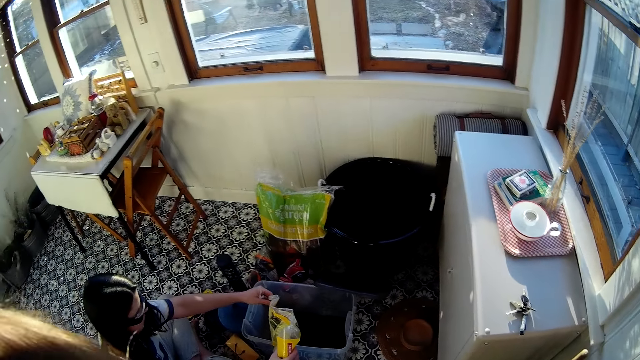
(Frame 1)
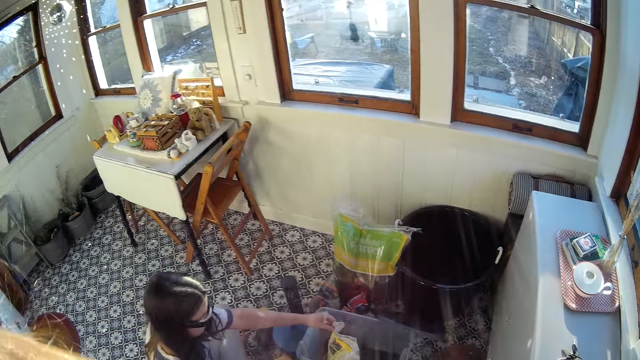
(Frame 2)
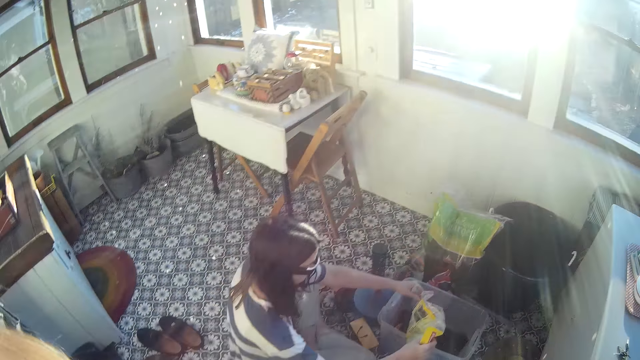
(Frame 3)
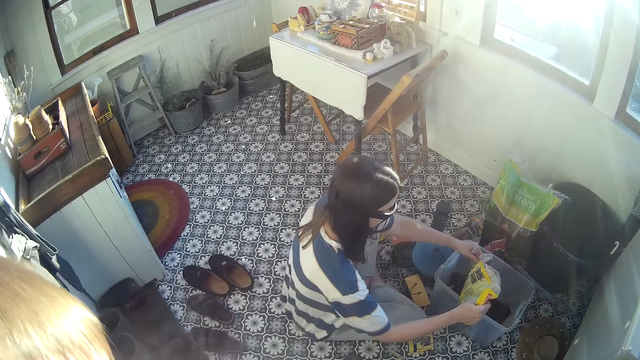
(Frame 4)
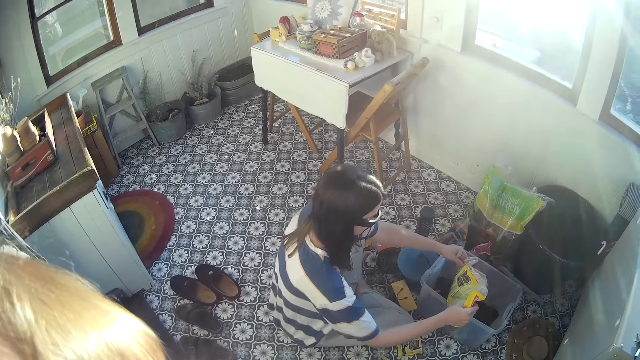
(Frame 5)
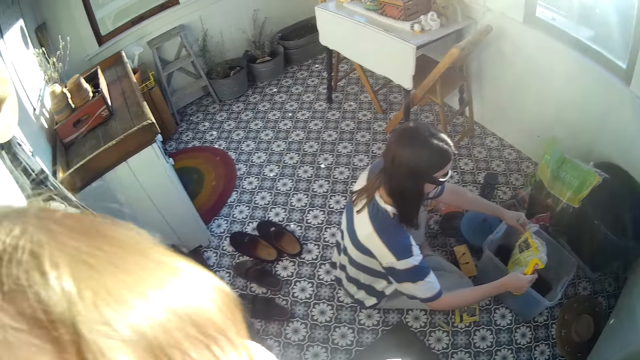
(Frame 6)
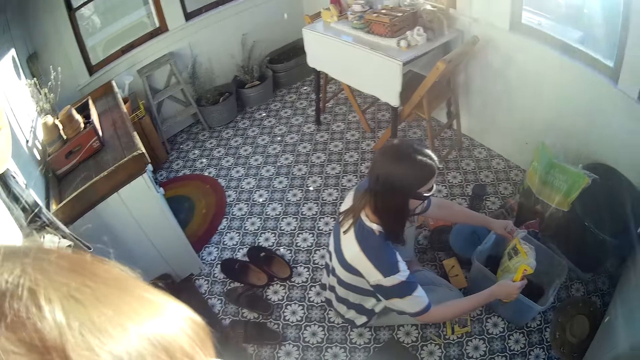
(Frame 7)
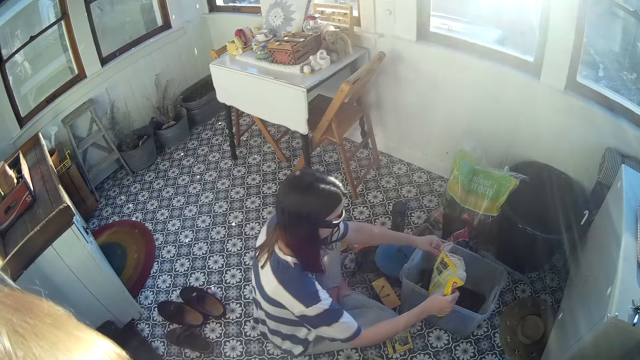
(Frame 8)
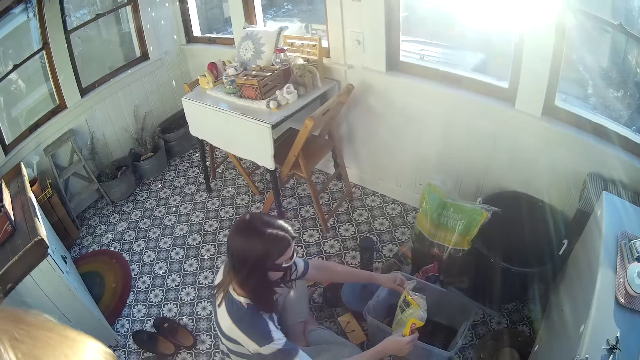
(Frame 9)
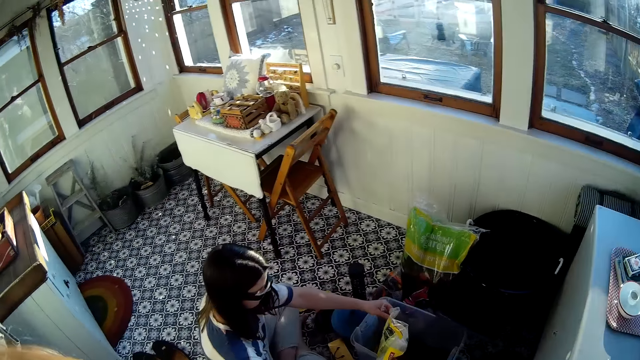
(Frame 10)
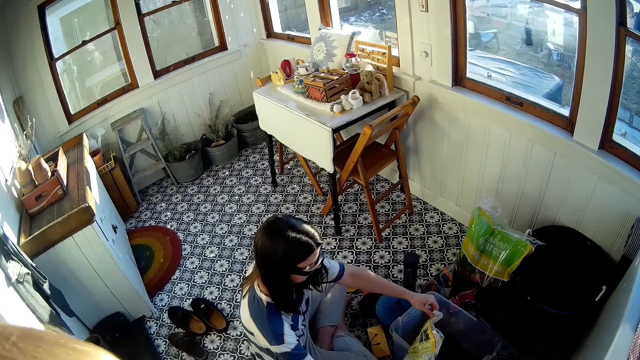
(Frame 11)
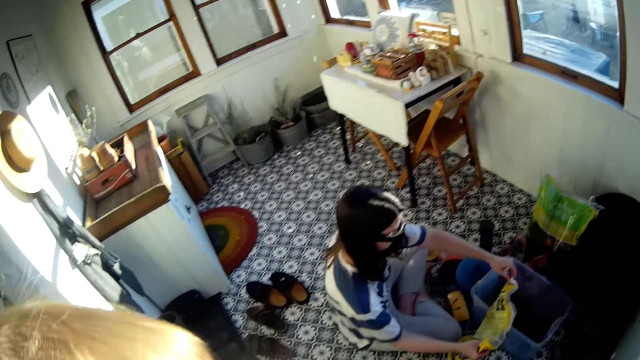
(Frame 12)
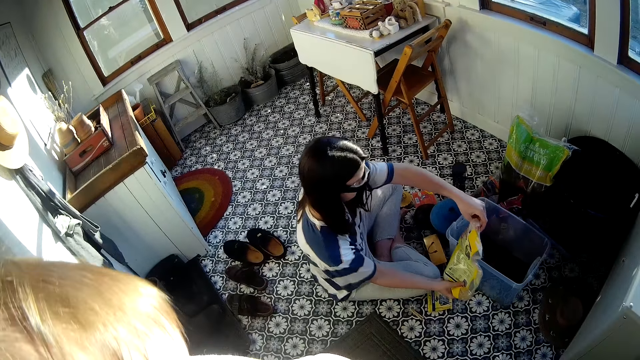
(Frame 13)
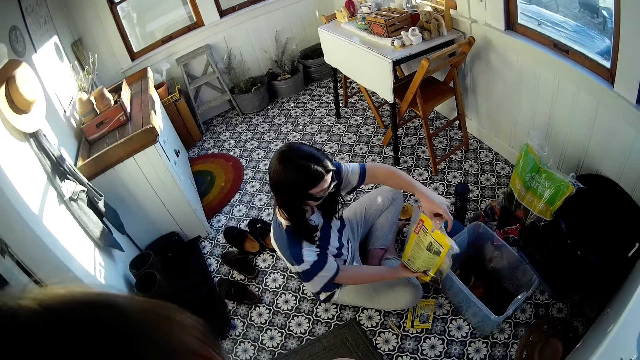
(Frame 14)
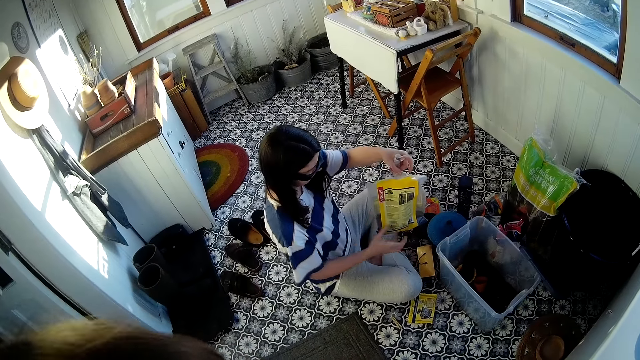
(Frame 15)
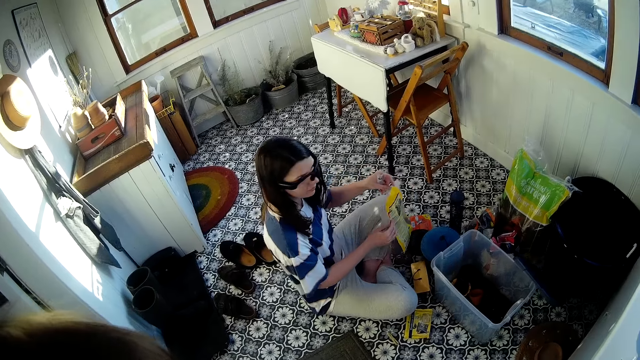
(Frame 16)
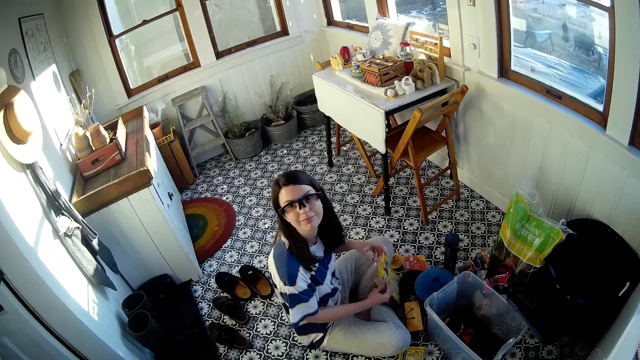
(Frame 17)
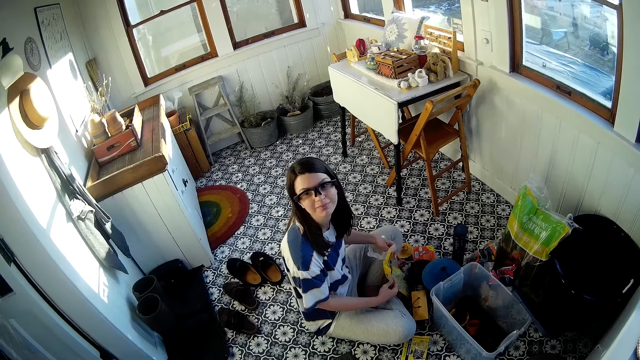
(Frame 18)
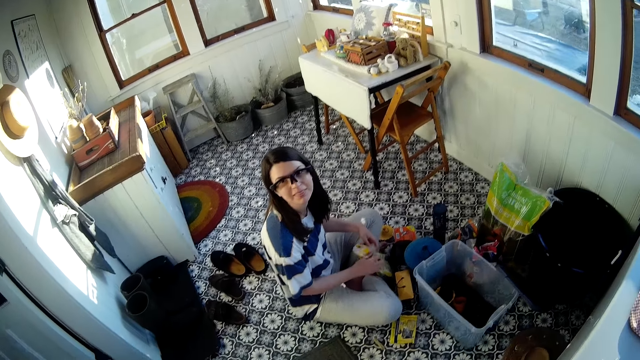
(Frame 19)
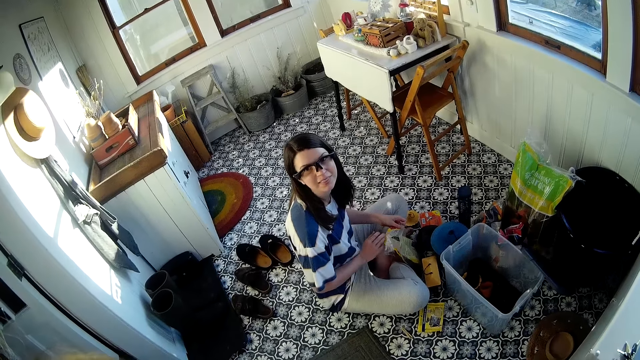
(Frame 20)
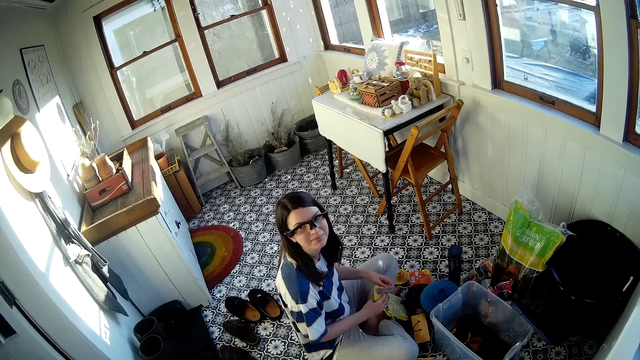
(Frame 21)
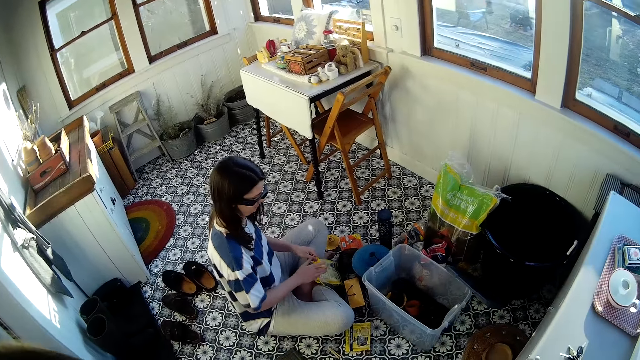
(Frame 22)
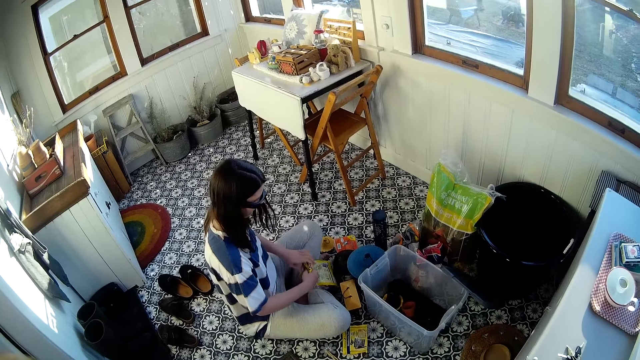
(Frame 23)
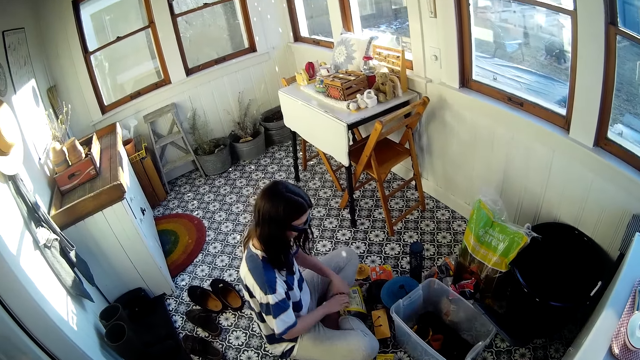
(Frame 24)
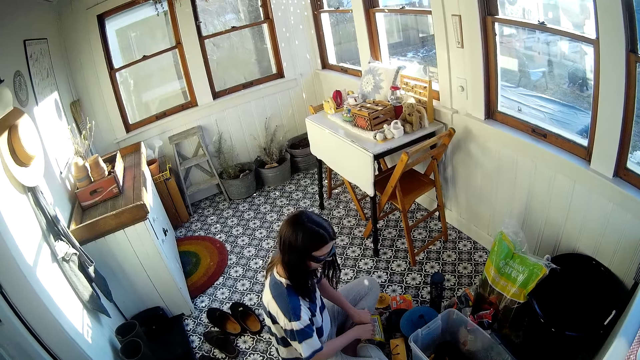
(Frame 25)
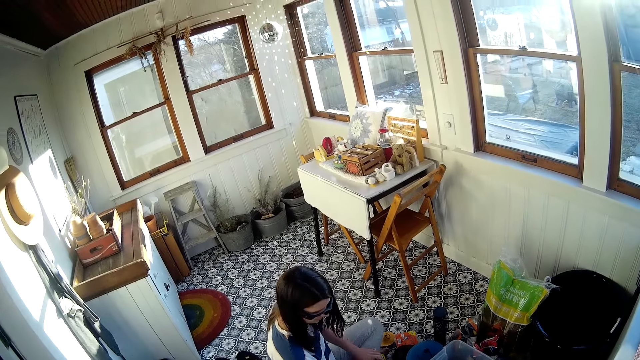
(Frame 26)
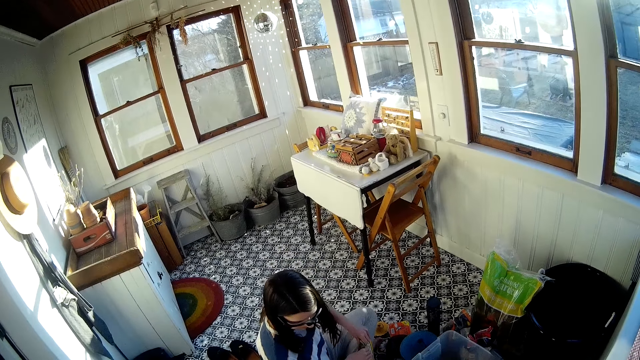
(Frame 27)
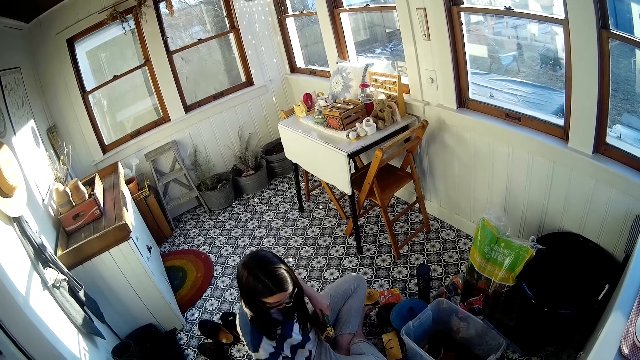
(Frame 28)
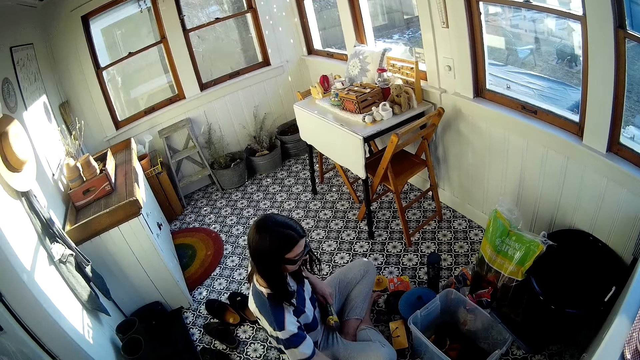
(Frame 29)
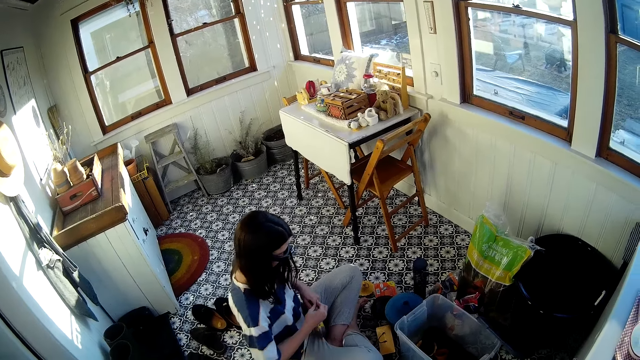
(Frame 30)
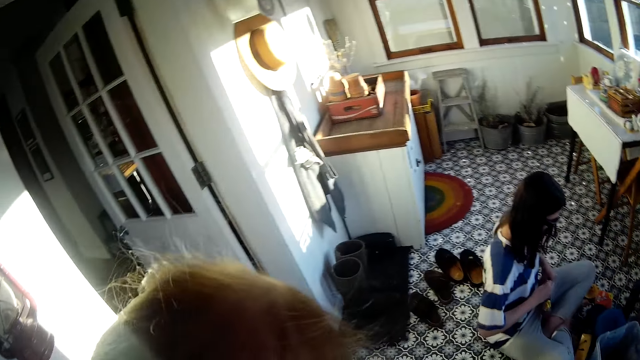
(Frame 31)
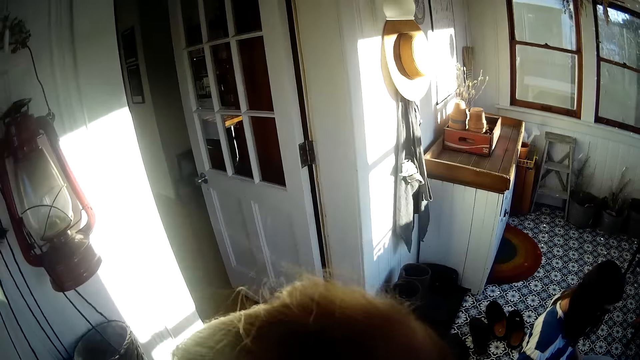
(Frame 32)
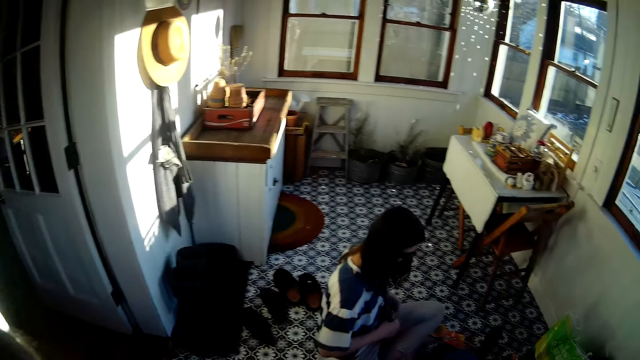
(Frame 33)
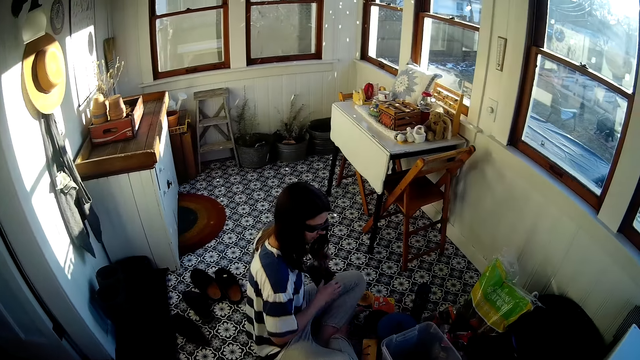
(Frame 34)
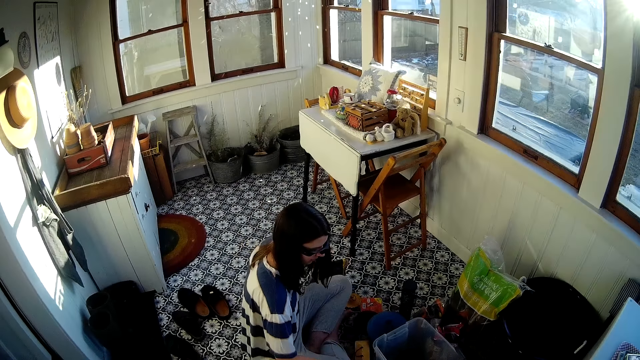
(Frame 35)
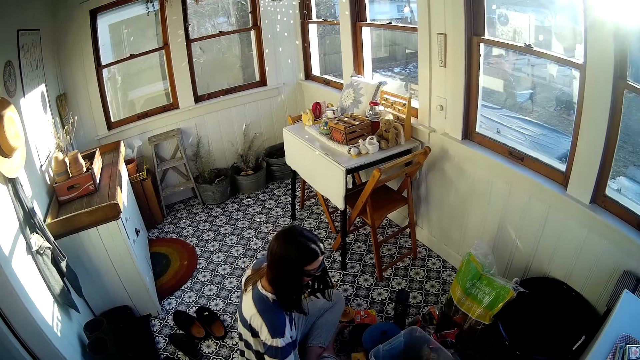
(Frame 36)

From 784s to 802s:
The camera wearer interacts with the baby. A woman folds the pack of bird feed with her hands. The woman clips the pack of bird feed with a bag clip in her right hand. She drops the pack of bird feed on the floor.

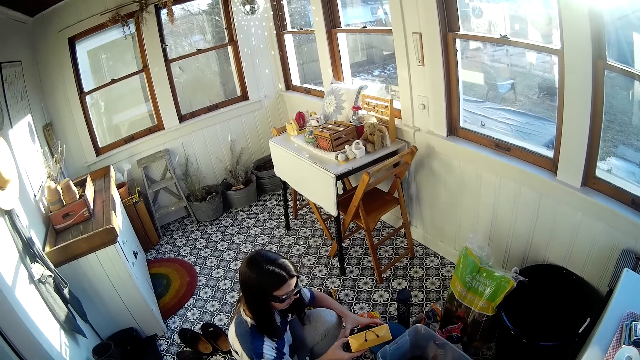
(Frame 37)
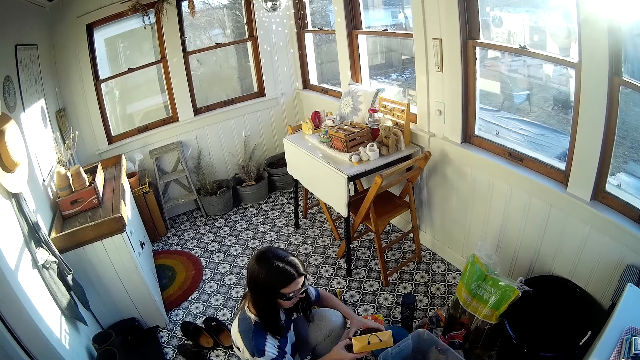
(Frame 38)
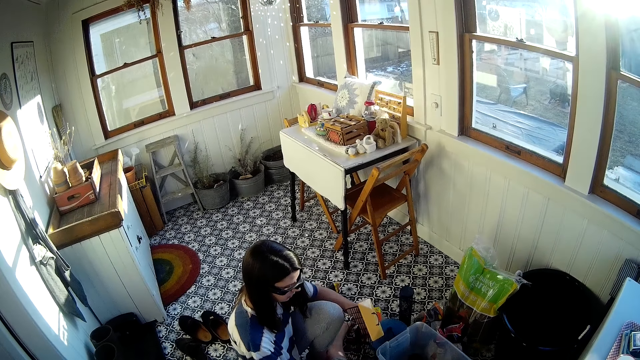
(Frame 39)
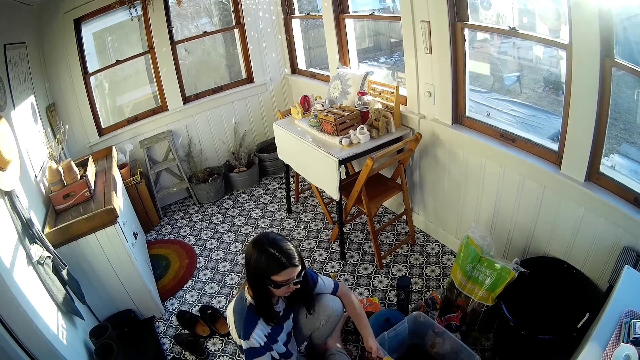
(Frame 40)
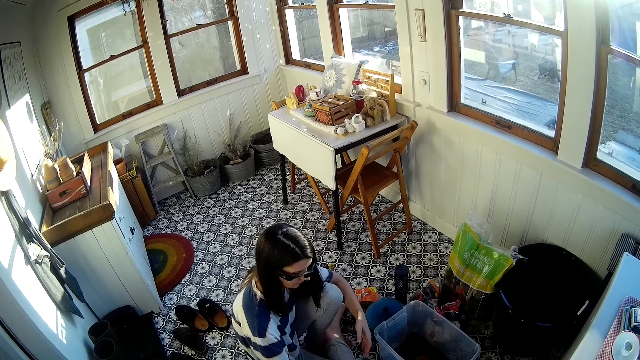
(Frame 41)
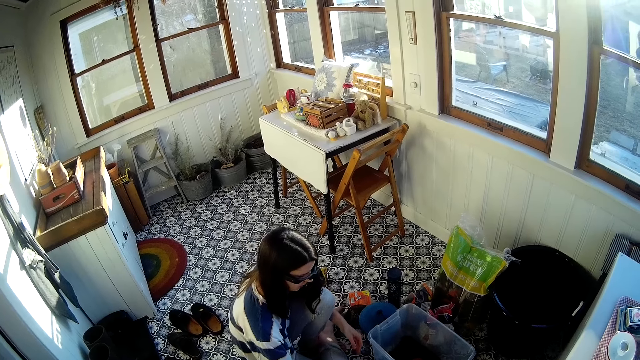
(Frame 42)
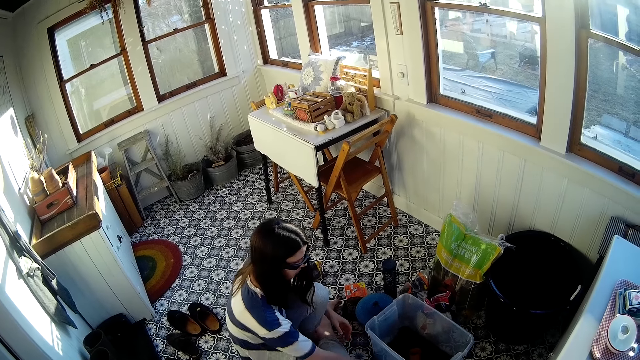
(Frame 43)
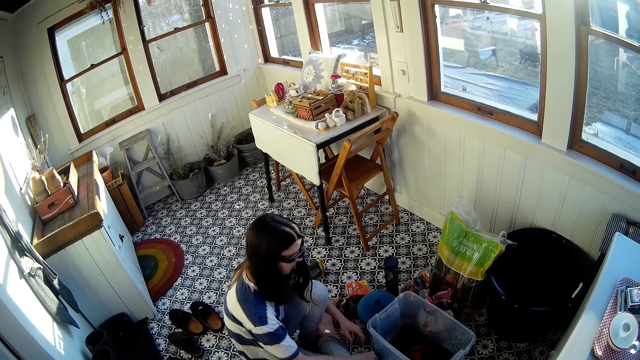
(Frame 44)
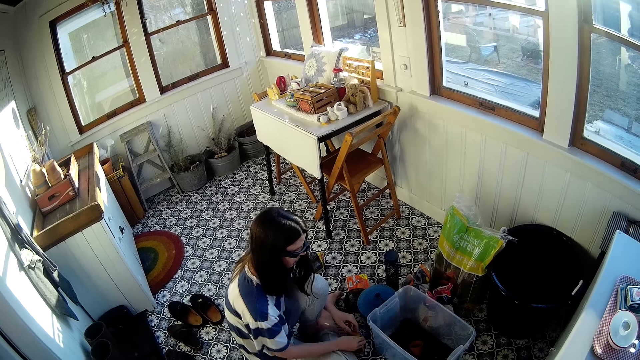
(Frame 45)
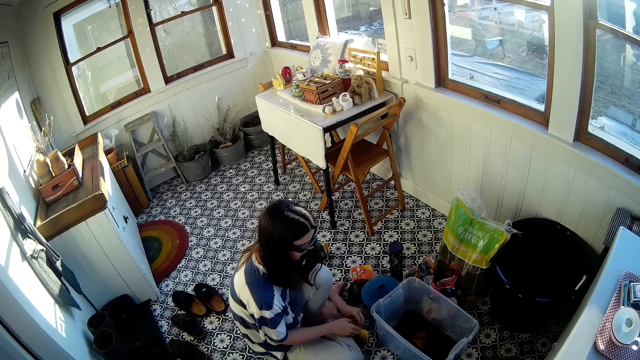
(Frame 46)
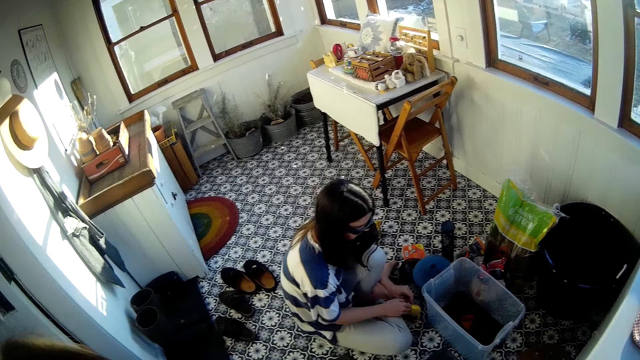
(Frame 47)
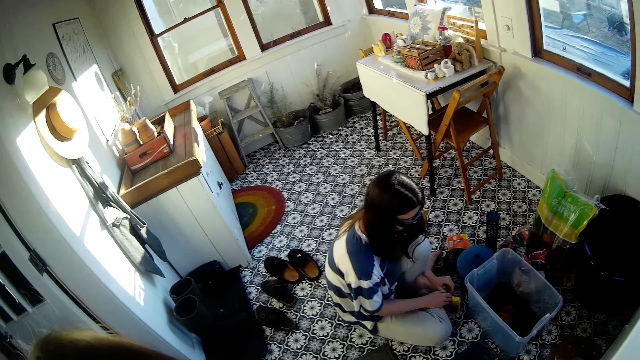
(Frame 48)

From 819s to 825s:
A woman opens the cage with her right hand. She drops the cage on the lid of the large storage box on the floor. She picks up a packet of biscuits from the floor with her right hand. She cuts the packet of something. She opens the pack of biscuits with her hands.
